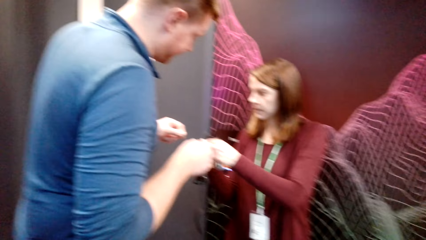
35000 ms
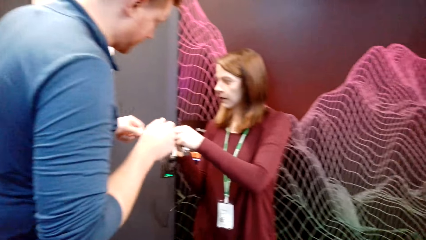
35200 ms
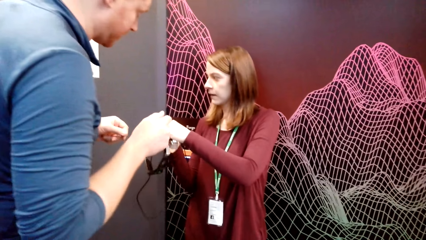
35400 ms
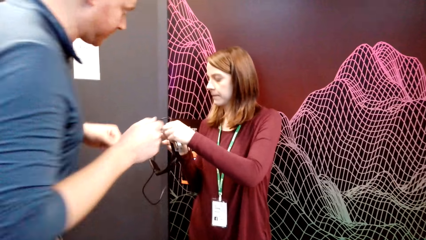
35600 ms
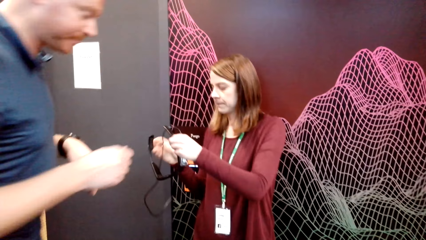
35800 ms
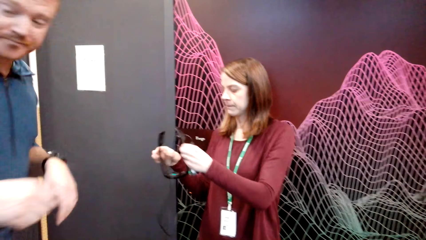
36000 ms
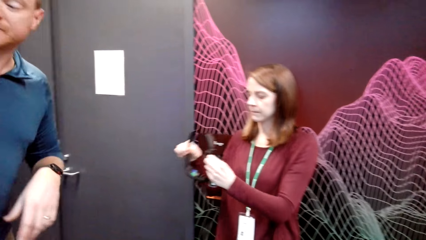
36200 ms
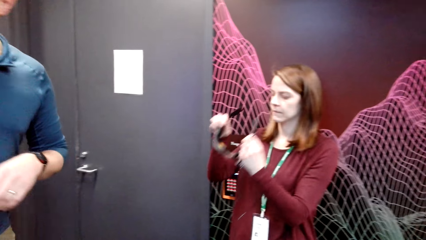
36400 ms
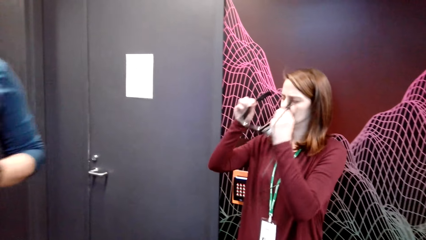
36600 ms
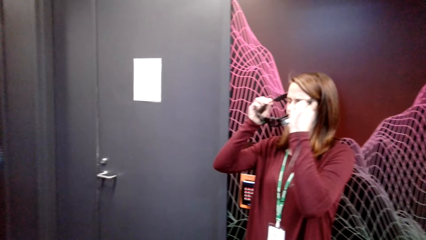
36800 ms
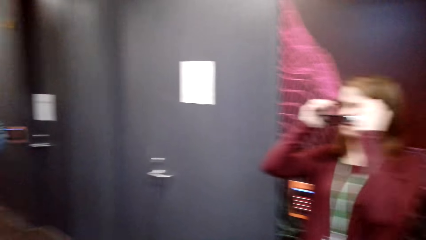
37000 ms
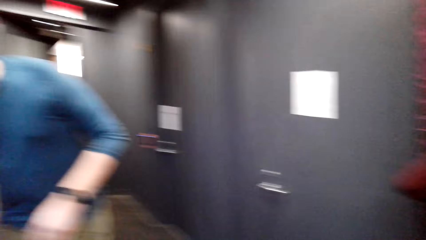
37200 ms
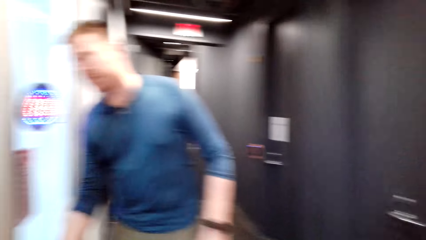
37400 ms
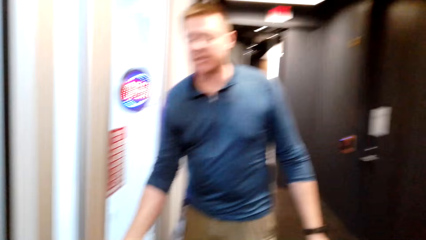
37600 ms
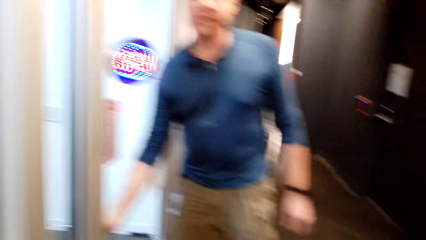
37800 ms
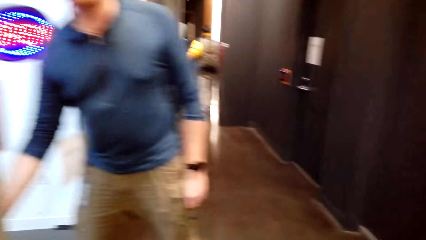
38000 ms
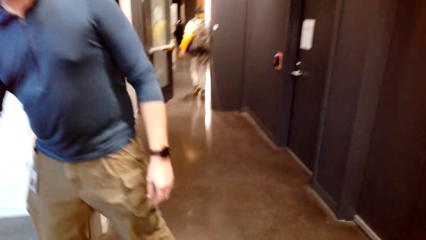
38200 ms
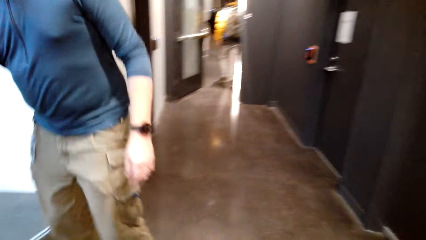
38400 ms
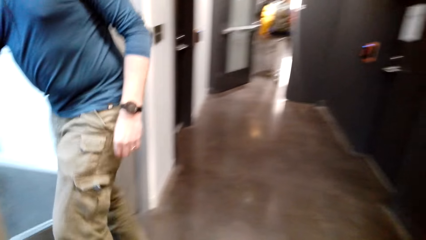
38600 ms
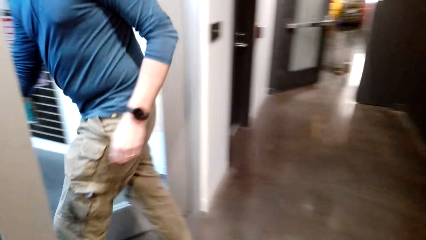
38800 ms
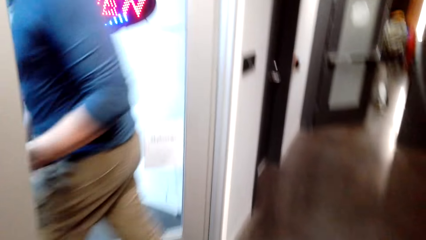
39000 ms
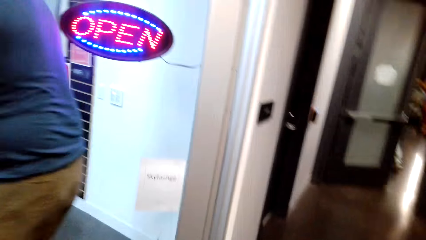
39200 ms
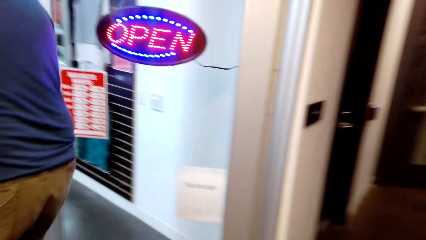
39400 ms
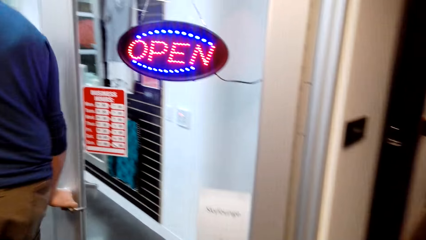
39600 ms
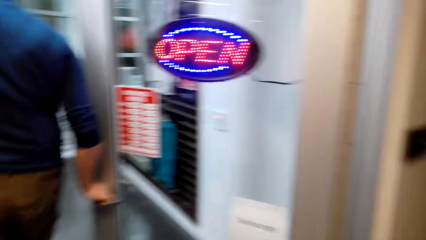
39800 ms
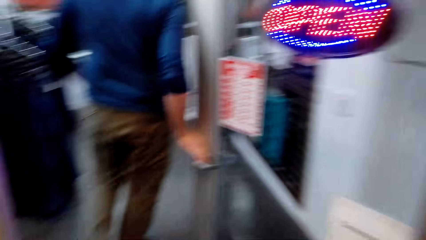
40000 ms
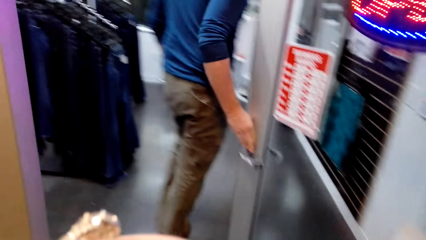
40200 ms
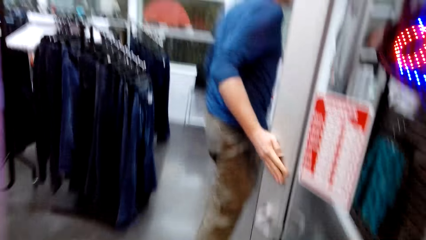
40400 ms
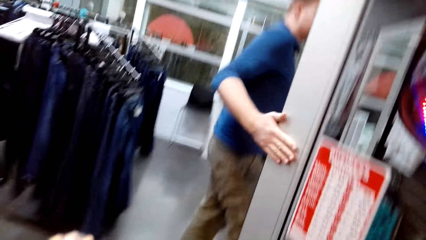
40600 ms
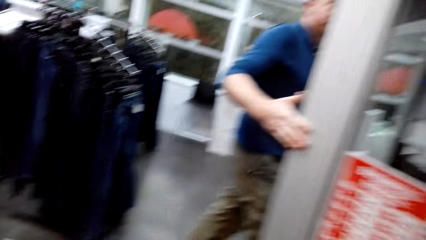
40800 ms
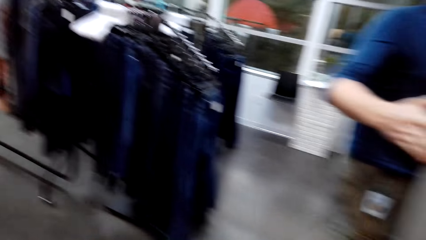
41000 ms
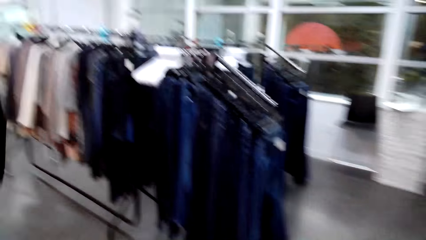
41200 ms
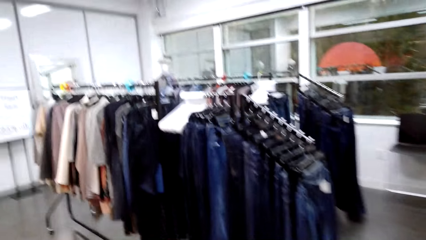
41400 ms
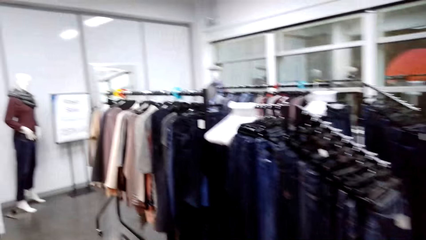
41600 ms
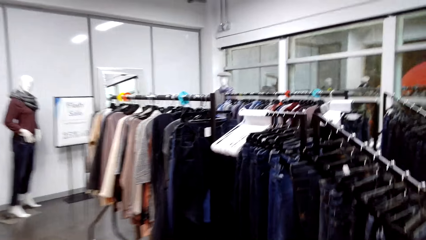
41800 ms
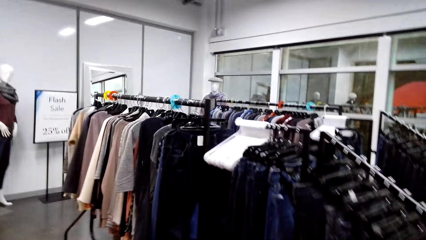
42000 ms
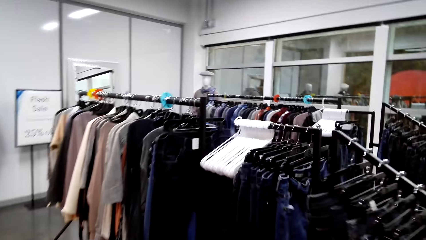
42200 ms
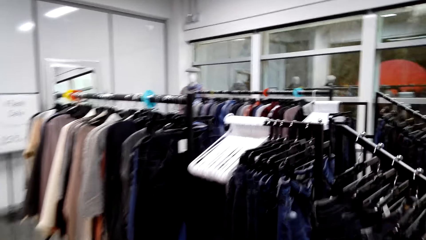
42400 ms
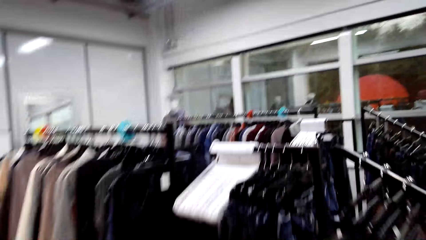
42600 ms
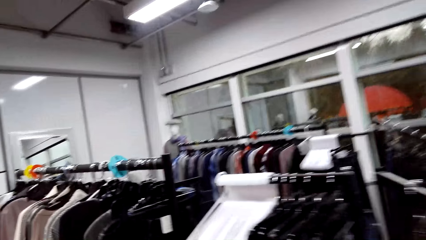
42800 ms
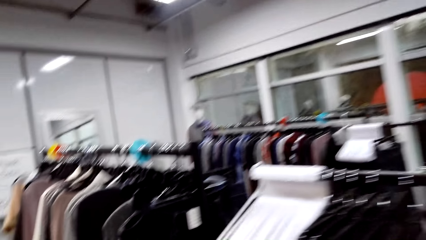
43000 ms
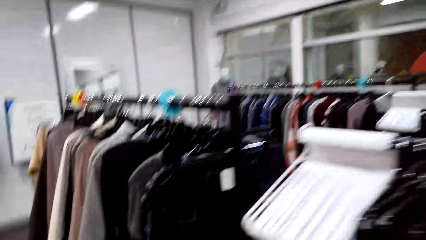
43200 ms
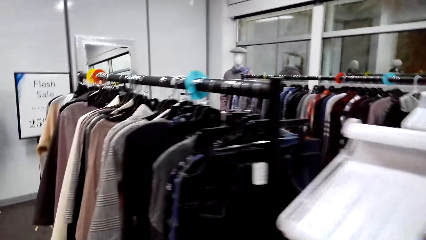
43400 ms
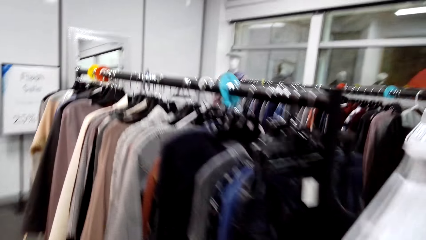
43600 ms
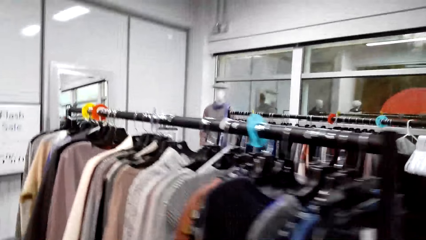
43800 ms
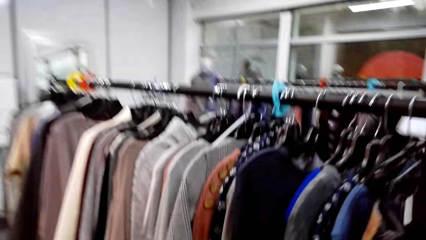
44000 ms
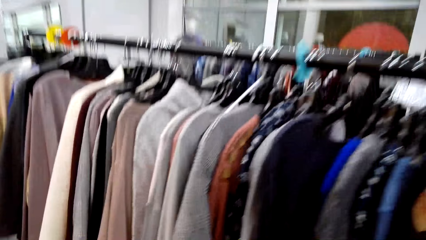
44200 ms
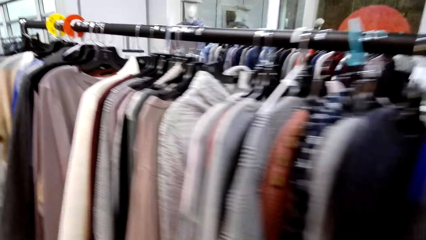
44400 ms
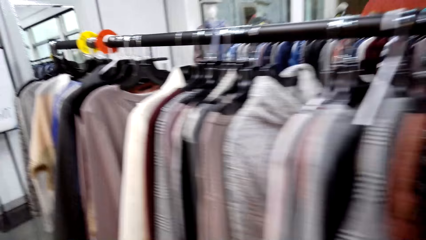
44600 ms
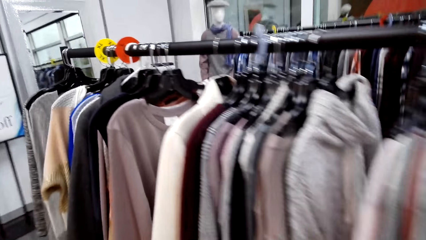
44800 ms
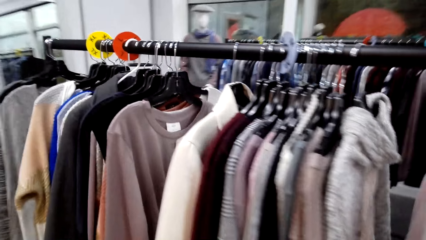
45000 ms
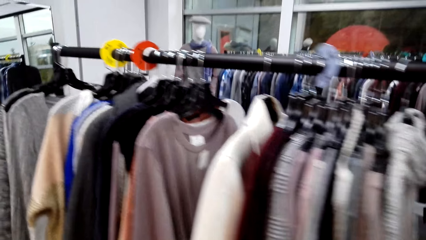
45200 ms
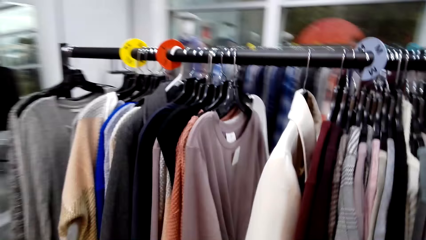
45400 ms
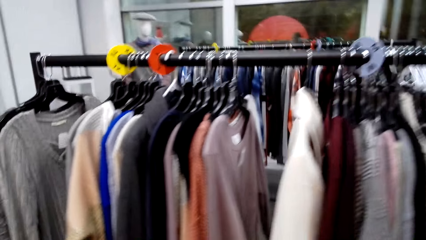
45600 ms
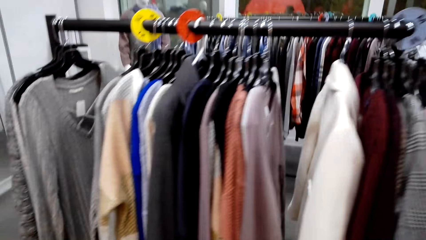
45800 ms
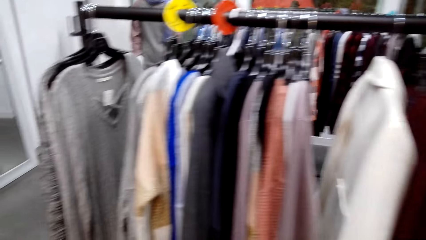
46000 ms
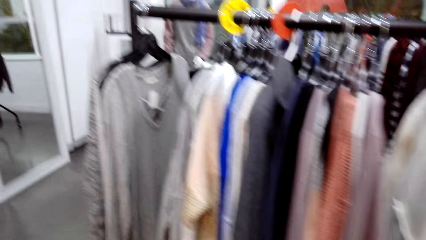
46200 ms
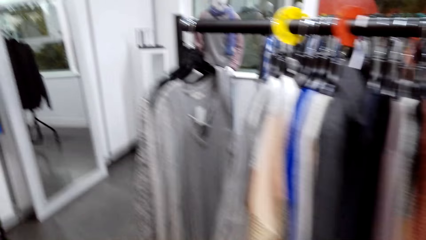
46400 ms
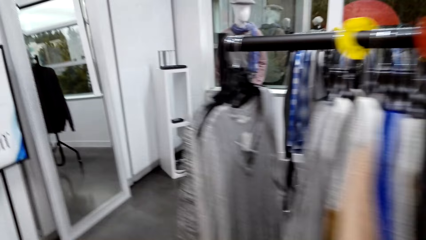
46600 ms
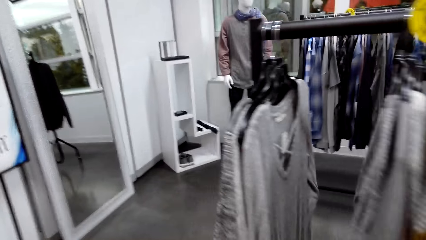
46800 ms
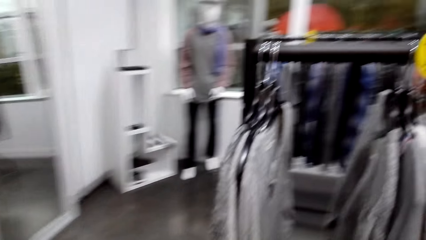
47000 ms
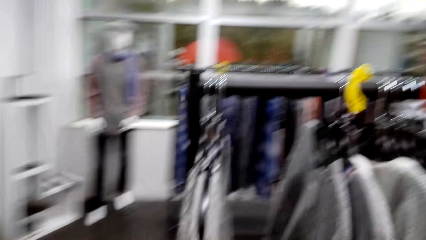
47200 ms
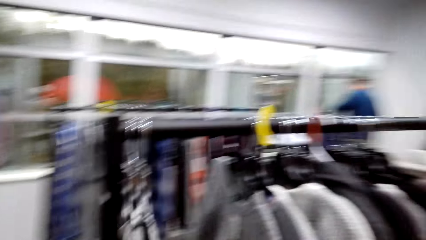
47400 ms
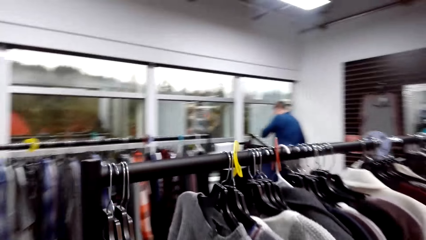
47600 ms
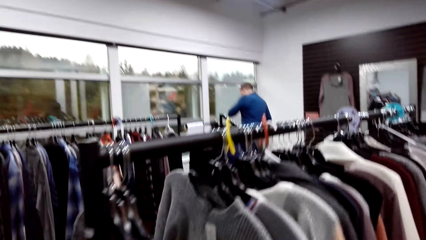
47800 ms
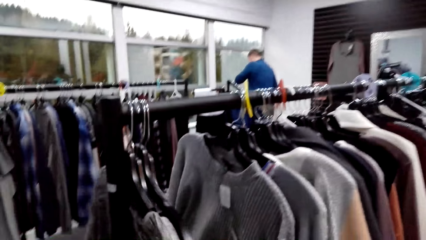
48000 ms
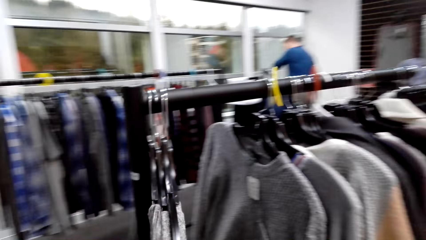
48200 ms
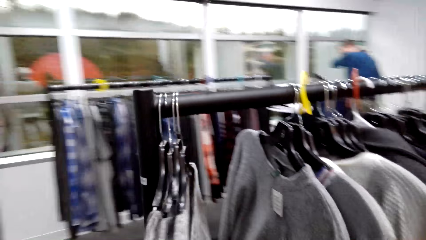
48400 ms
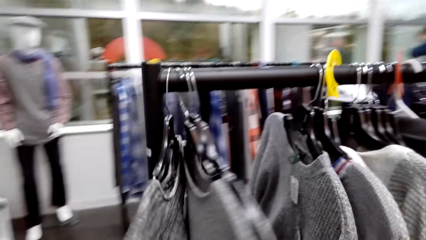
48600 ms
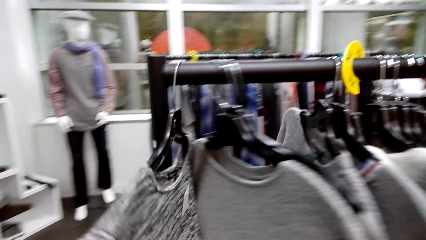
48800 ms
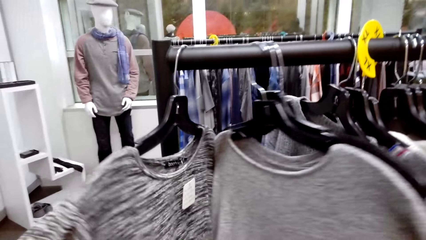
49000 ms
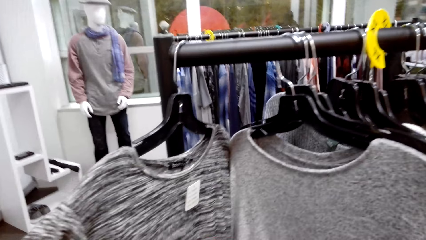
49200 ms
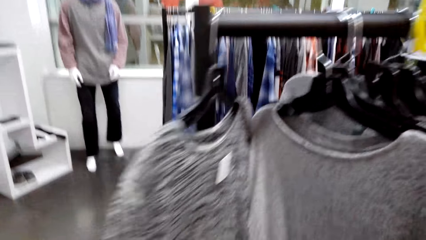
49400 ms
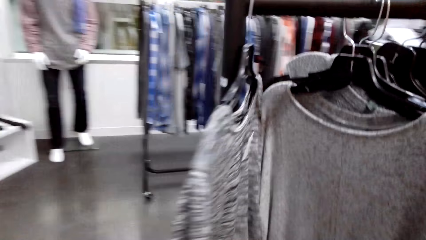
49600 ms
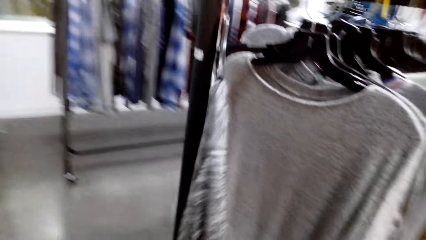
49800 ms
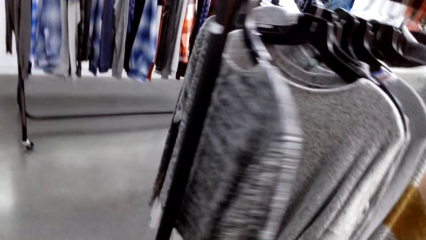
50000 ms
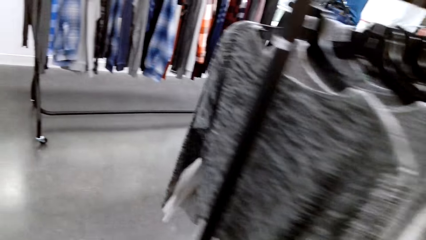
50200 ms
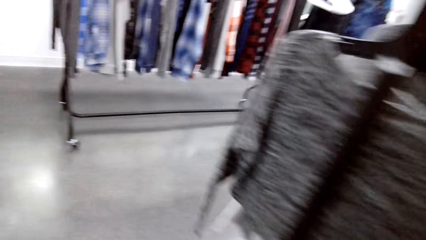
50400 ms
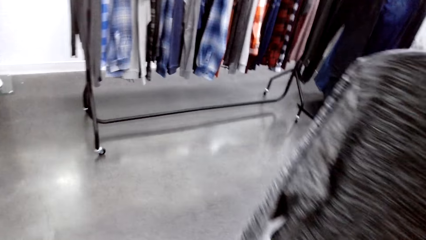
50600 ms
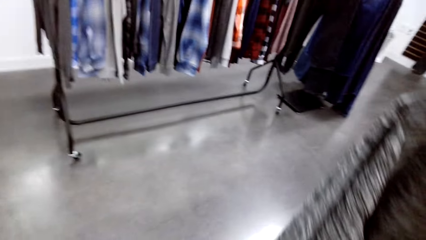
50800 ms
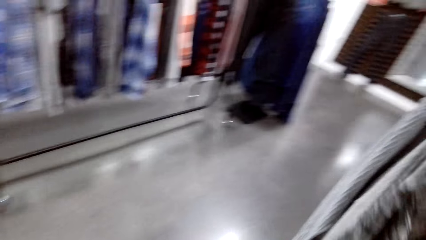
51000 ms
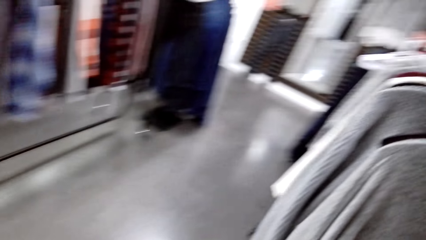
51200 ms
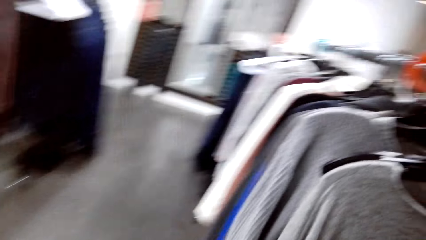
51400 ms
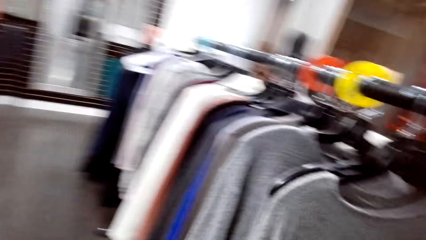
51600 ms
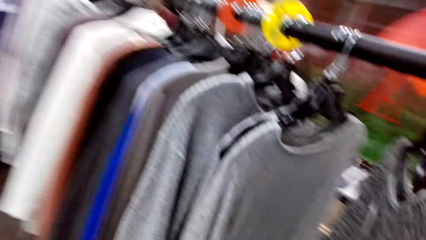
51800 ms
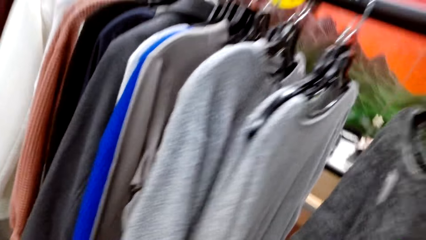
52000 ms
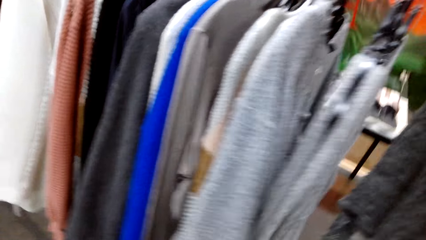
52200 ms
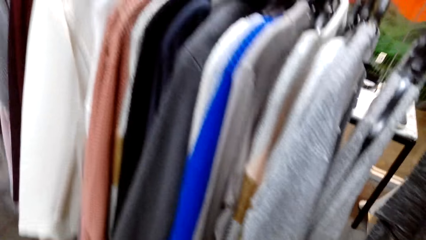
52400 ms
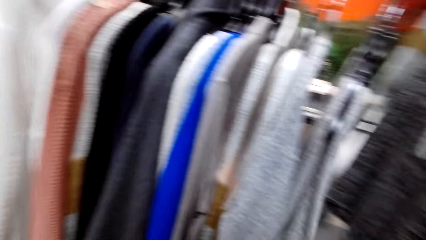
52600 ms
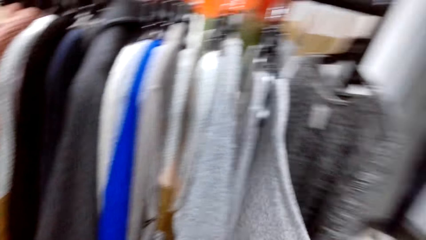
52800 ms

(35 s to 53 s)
A man opens the store door. The man talks to the camera wearer. The camera wearer walks into the store. They talk to the man. The man talks to the camera wearer. The camera wearer walks around the cloth shop. They talk to the man. They look at the clothes. They check the sweatshirt. They walk around the store.
